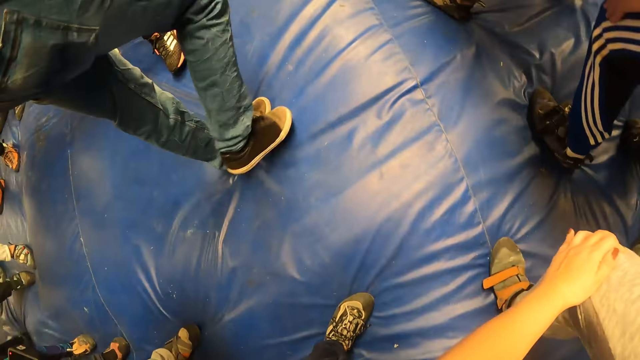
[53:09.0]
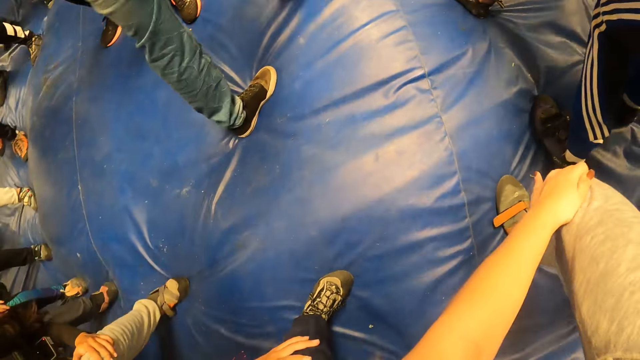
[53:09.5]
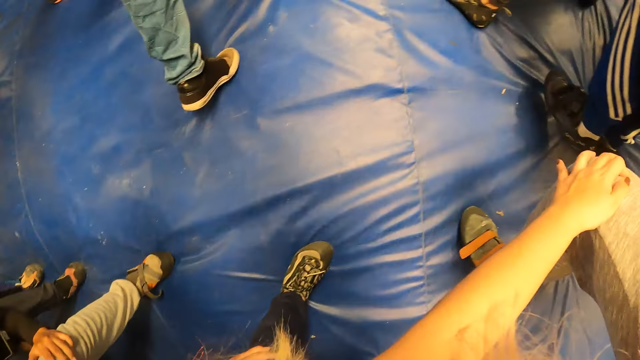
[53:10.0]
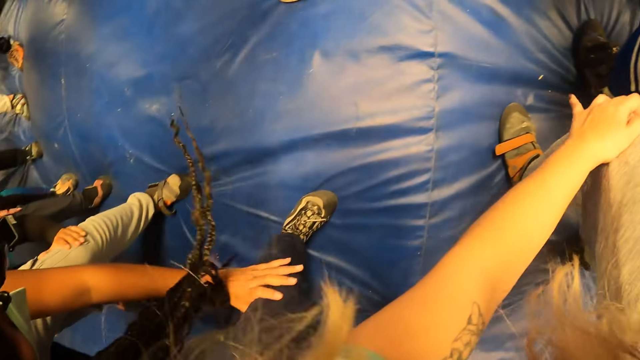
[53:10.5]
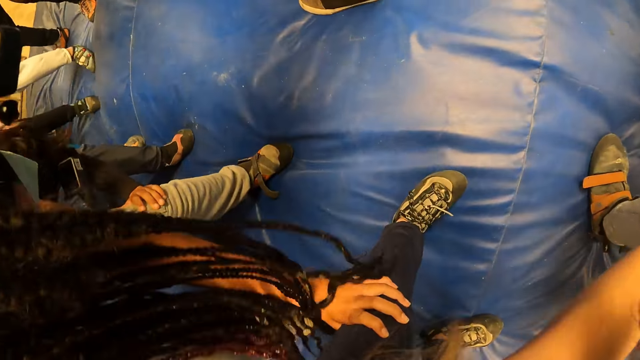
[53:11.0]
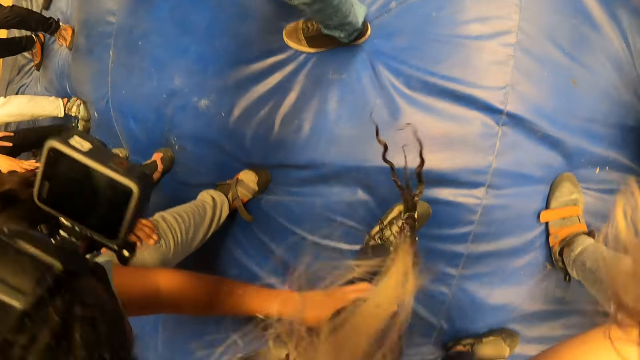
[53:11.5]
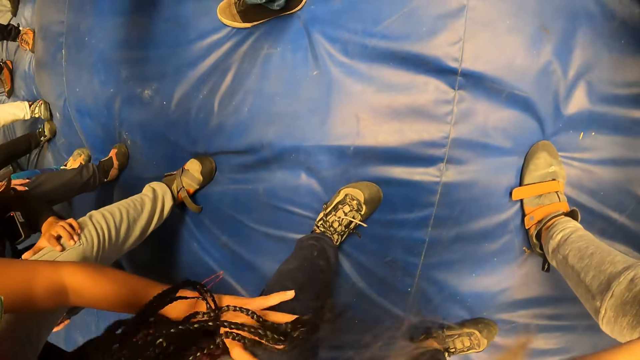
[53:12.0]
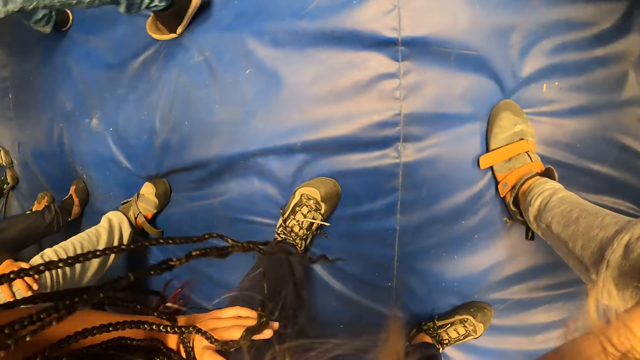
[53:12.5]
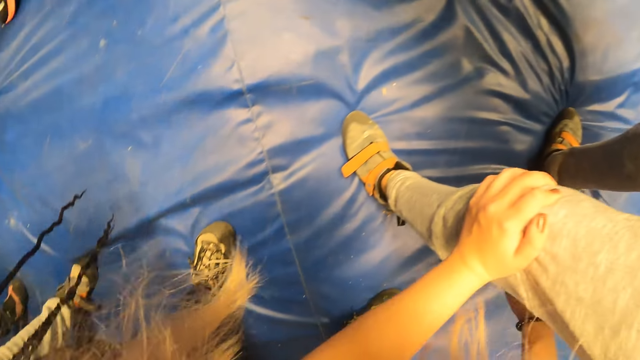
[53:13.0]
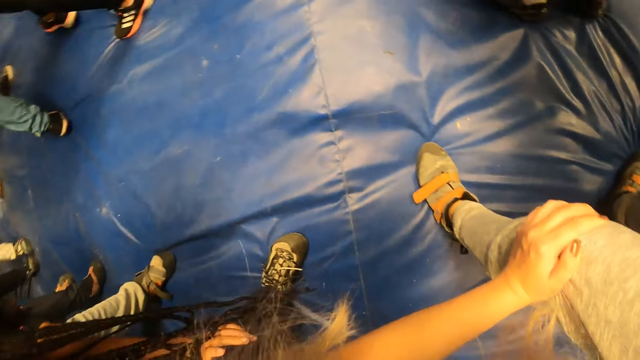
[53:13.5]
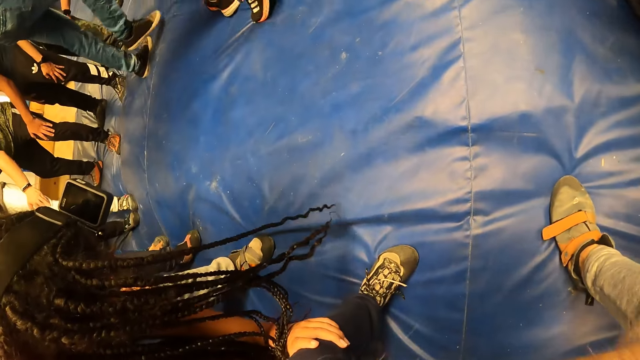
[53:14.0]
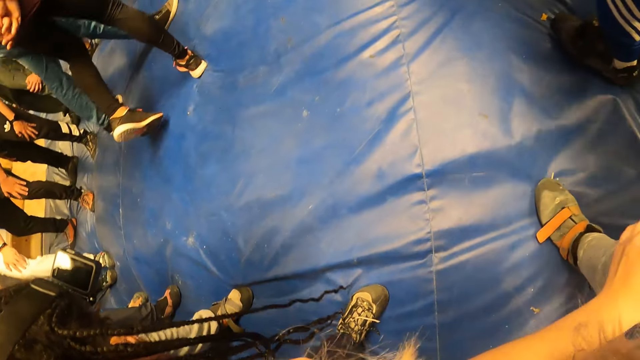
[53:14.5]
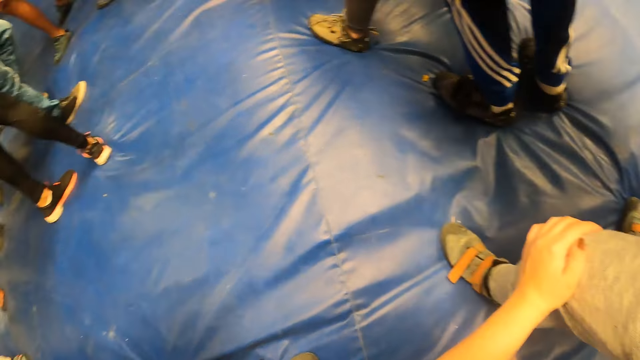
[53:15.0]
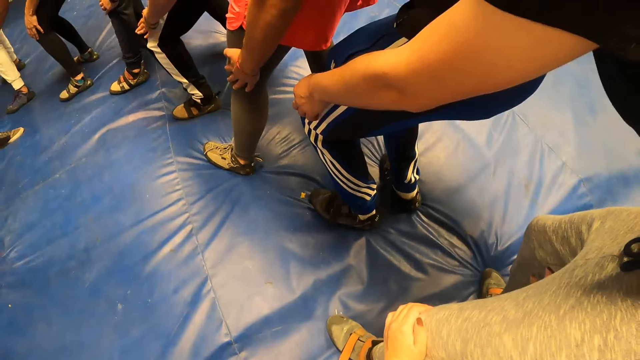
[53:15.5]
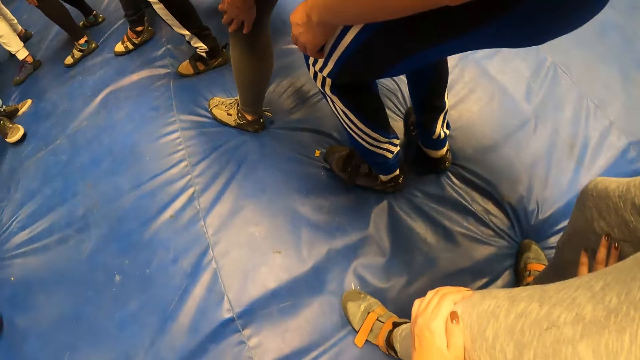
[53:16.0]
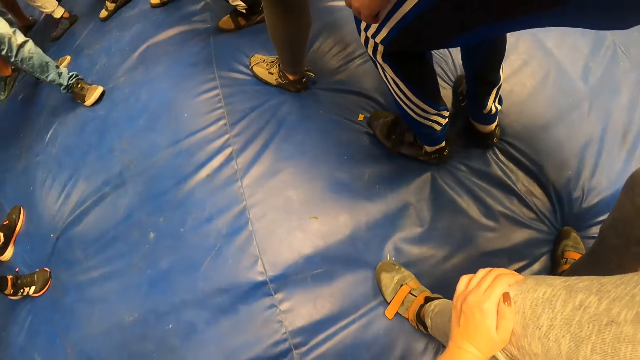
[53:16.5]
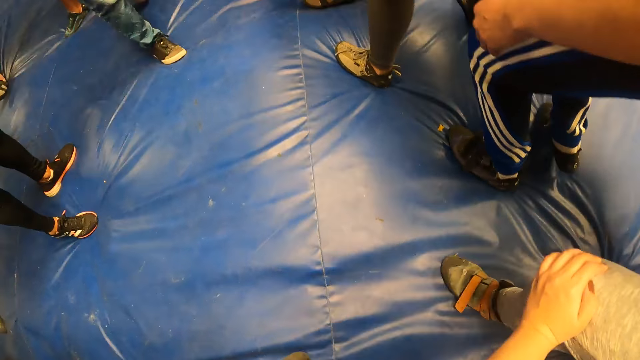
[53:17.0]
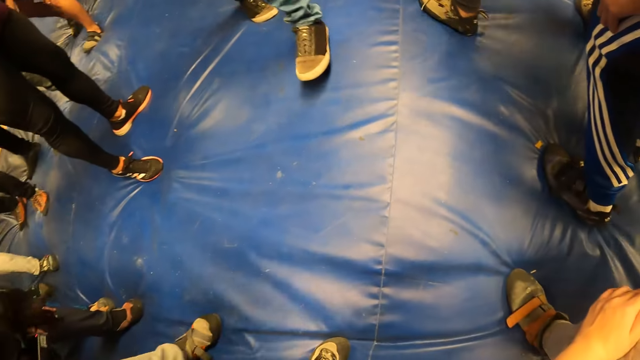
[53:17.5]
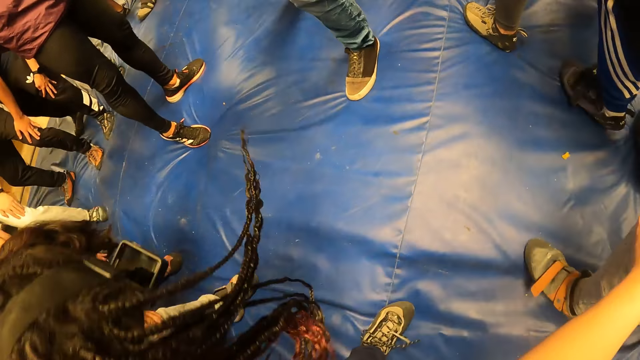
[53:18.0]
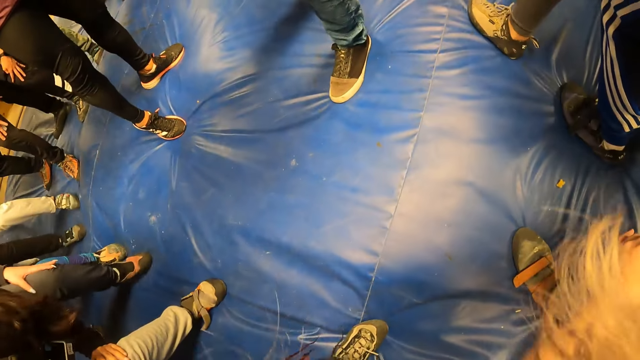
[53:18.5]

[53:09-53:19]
The camera wearer moves with the colleagues. They look at a woman. They look around. They look at the colleagues.

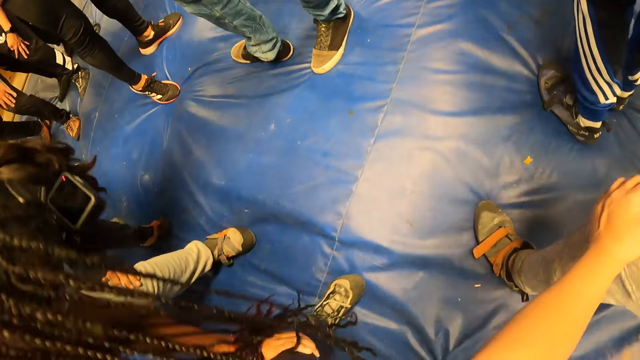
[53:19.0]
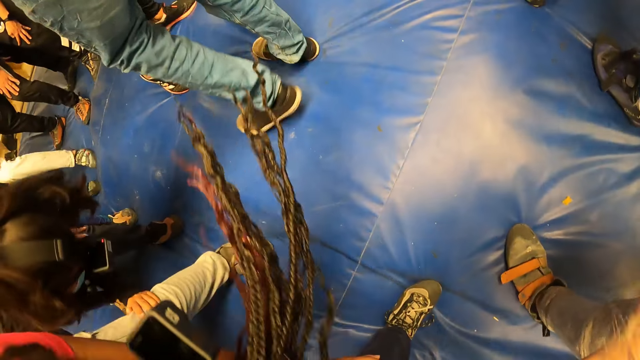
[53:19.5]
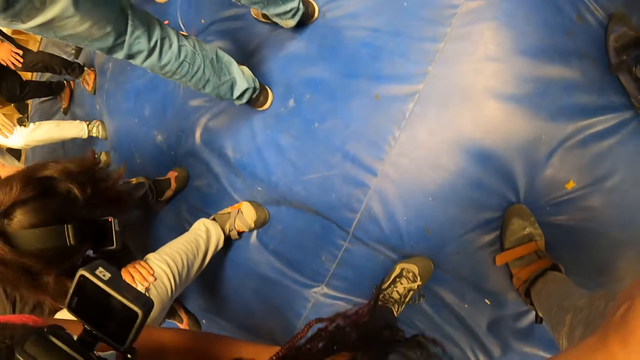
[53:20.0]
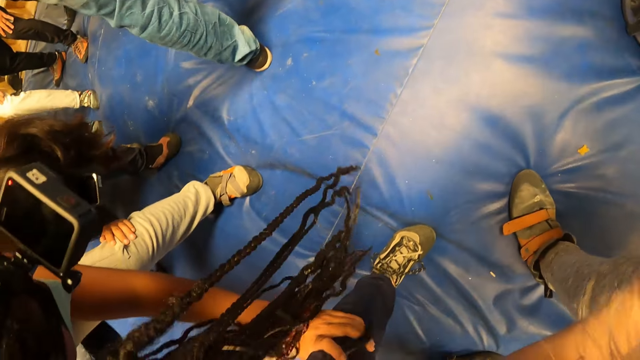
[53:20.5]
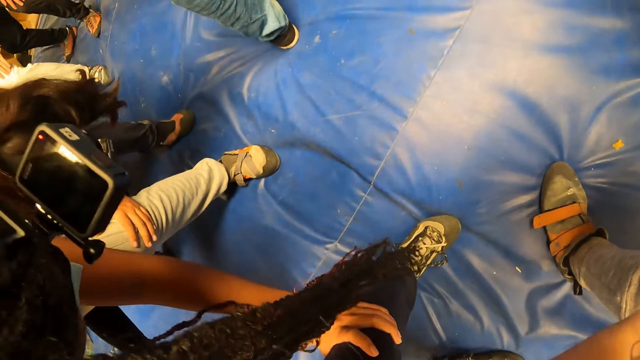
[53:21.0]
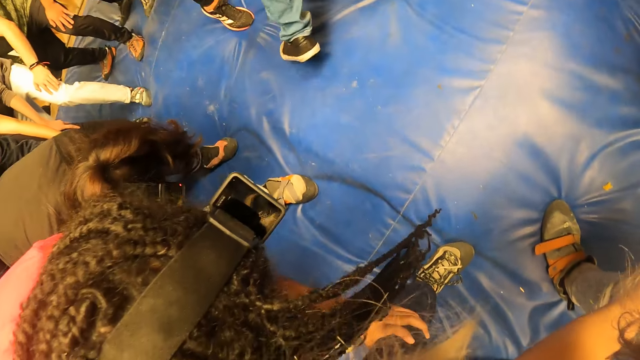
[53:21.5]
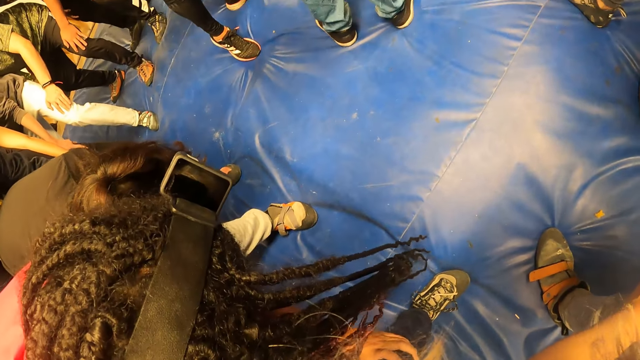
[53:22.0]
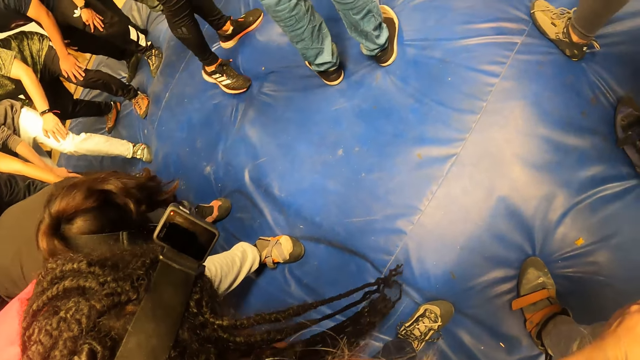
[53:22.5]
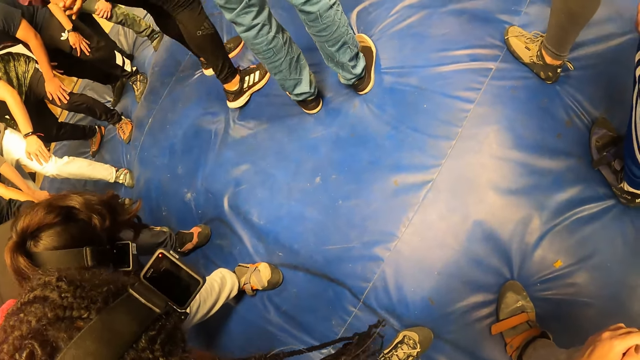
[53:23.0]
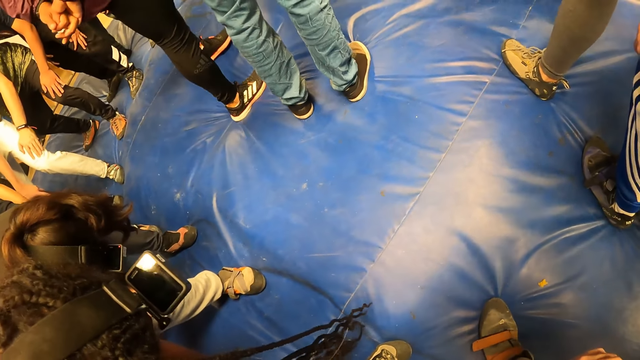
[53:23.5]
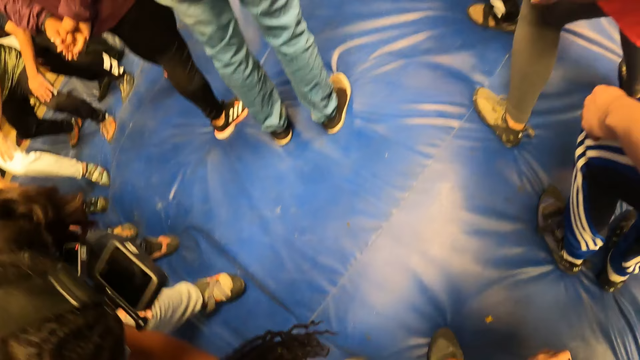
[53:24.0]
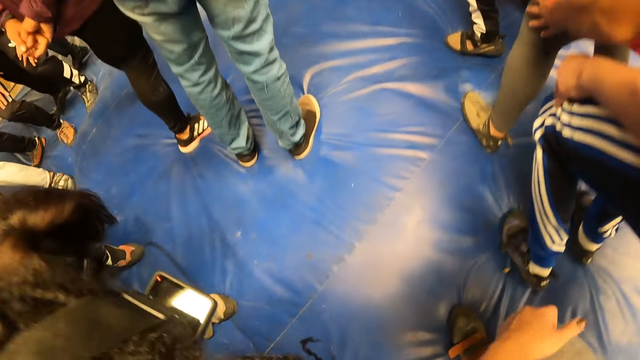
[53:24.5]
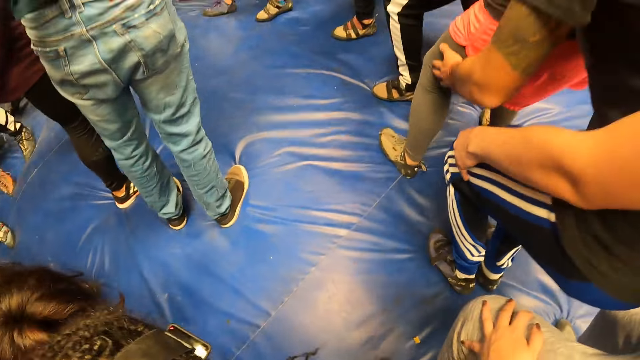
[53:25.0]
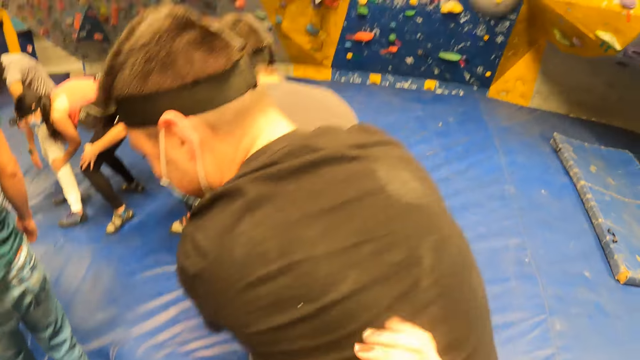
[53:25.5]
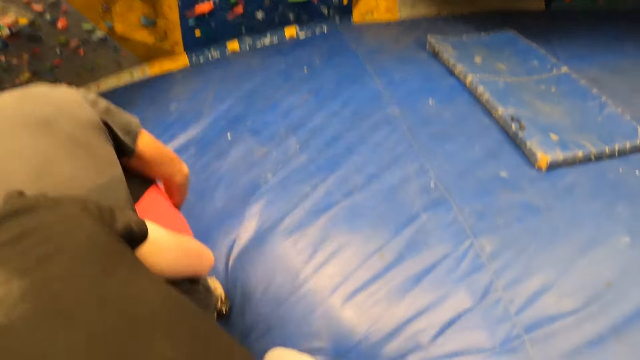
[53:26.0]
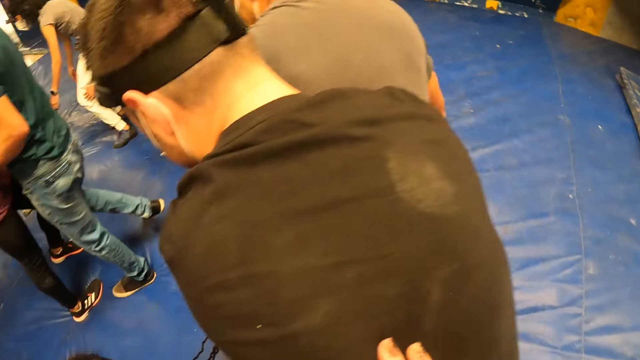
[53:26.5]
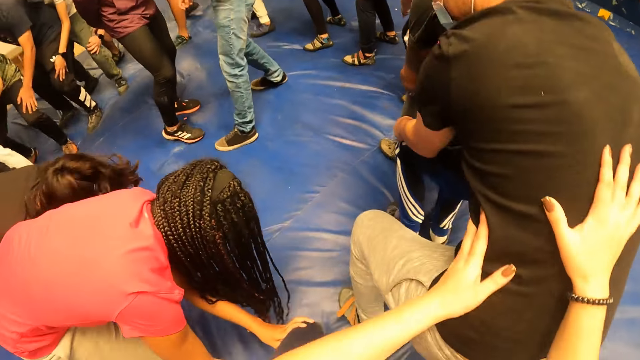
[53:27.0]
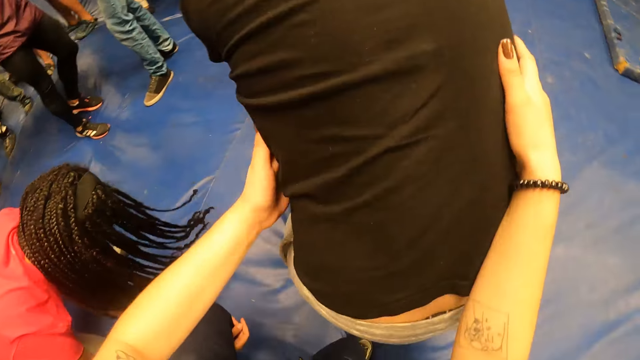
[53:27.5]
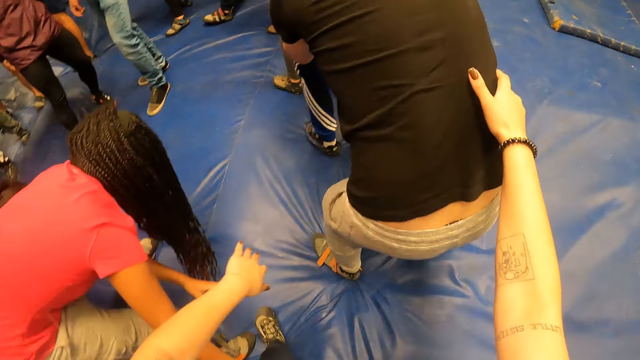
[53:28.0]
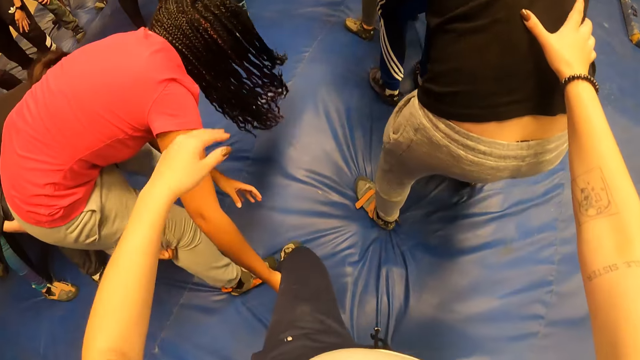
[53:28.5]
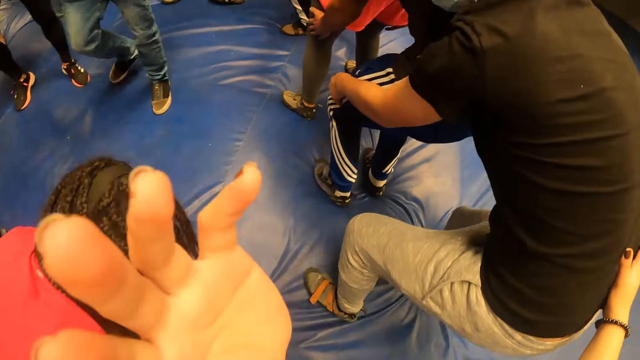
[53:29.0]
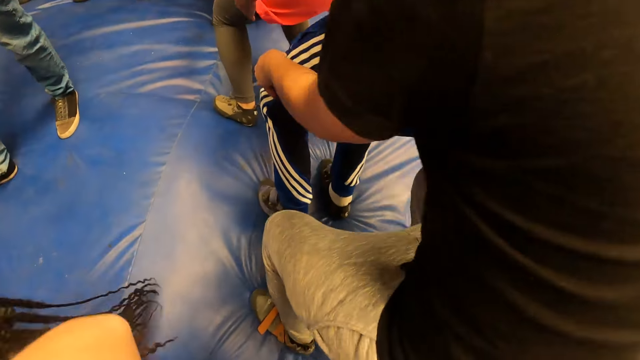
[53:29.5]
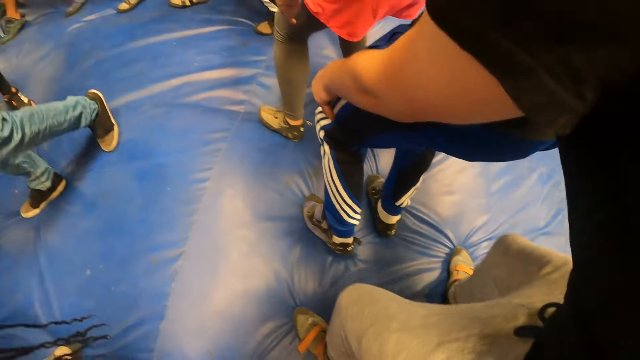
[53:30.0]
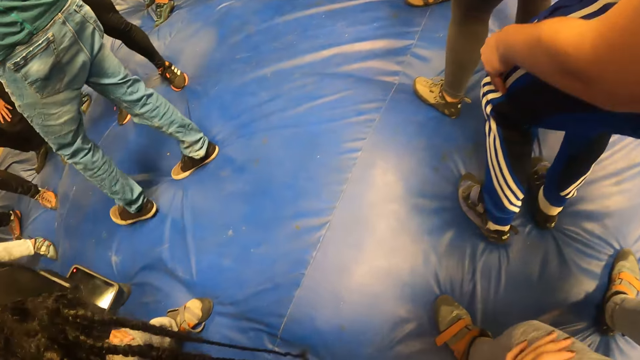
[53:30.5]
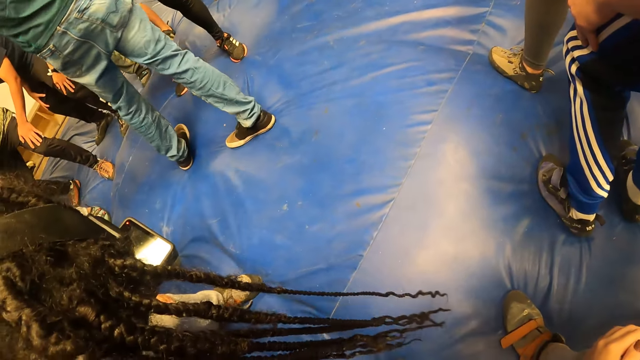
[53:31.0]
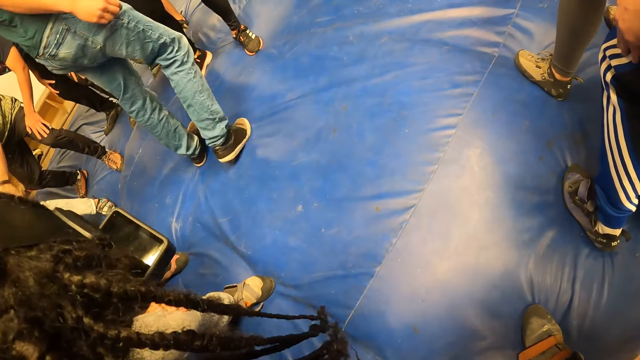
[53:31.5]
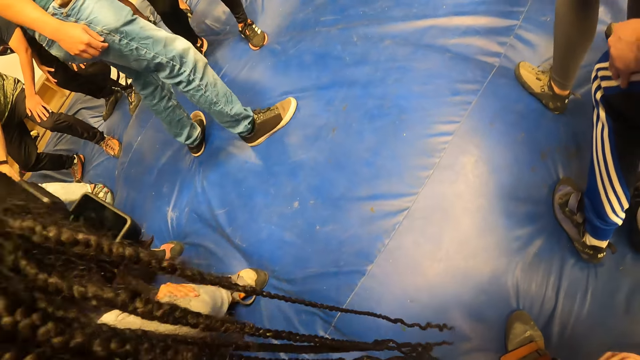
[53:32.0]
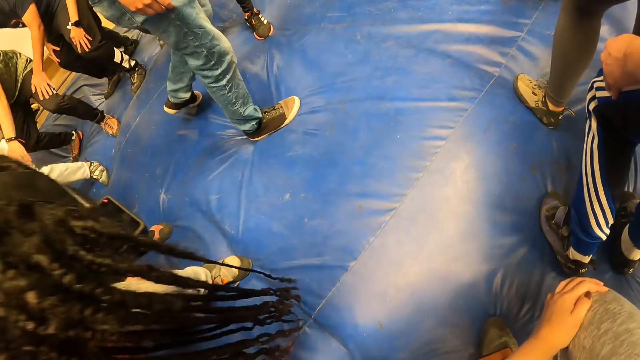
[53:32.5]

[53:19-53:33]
The camera wearer moves with the colleagues. They look at the colleagues. They exercise with the colleagues. They look around. They hold a man's waist. They touch a woman. They move the left hand. Another man moves around.
